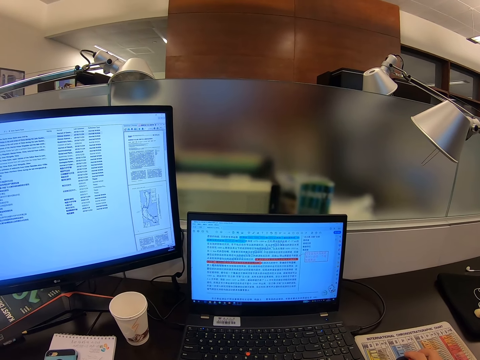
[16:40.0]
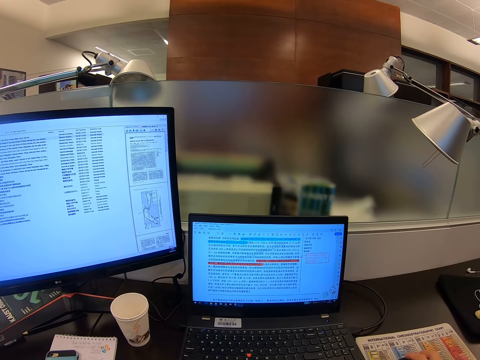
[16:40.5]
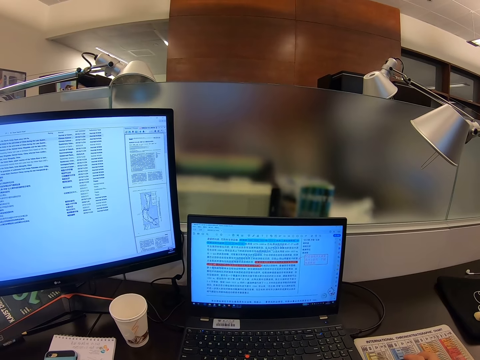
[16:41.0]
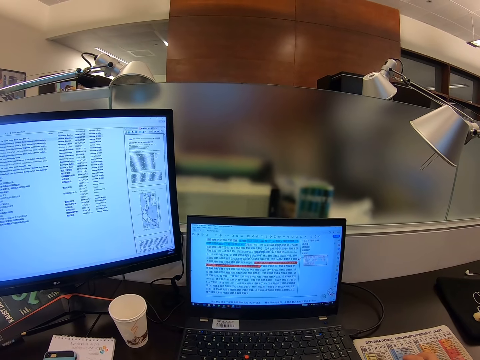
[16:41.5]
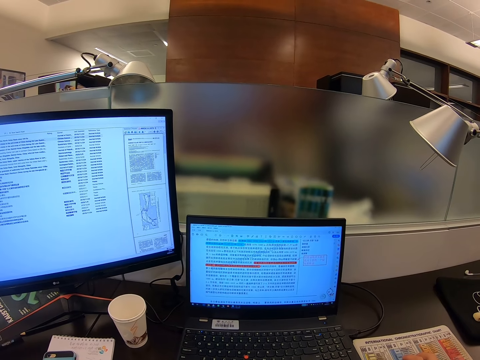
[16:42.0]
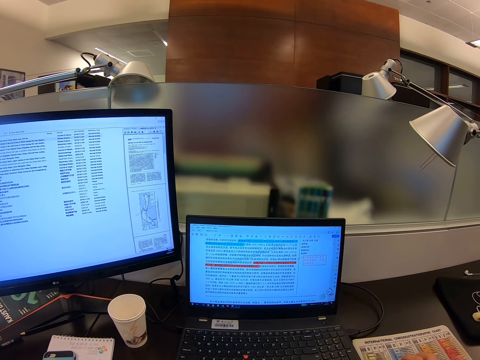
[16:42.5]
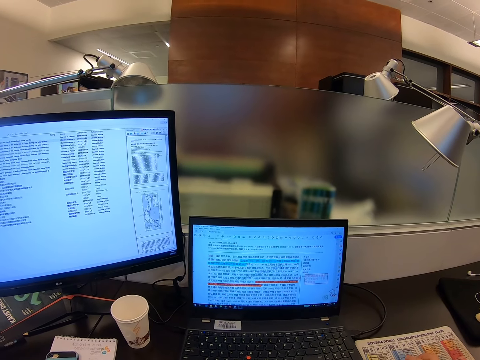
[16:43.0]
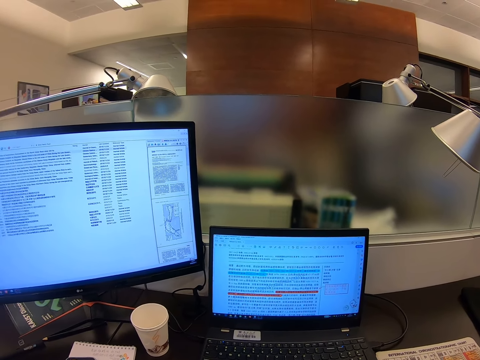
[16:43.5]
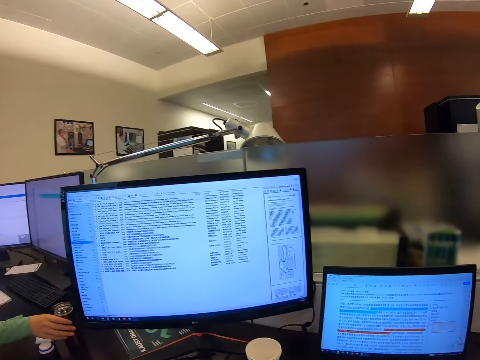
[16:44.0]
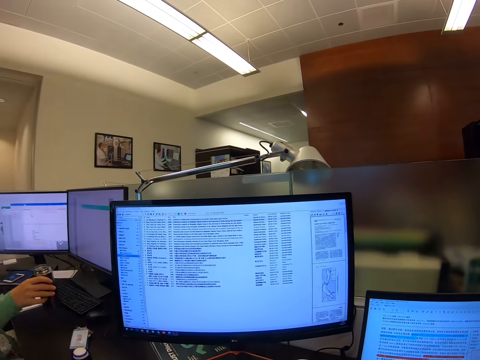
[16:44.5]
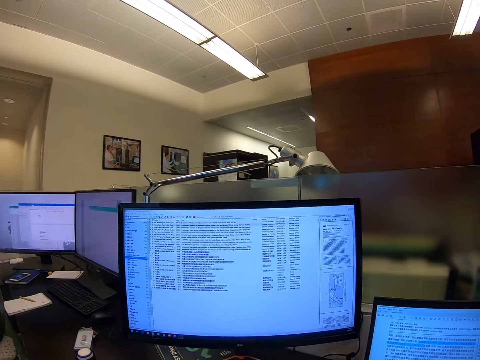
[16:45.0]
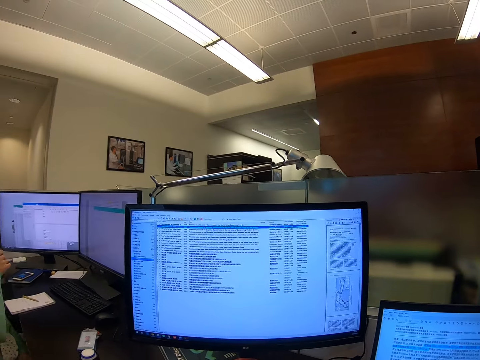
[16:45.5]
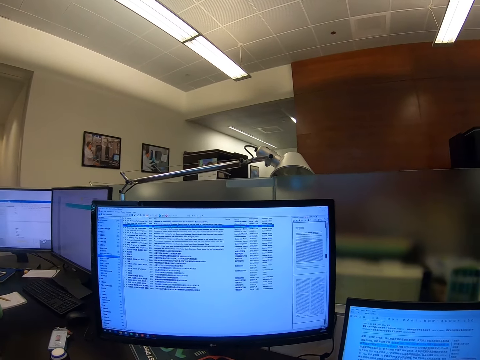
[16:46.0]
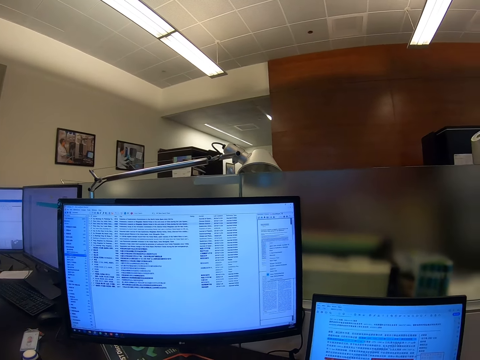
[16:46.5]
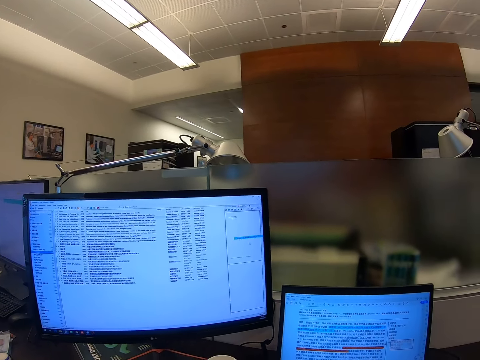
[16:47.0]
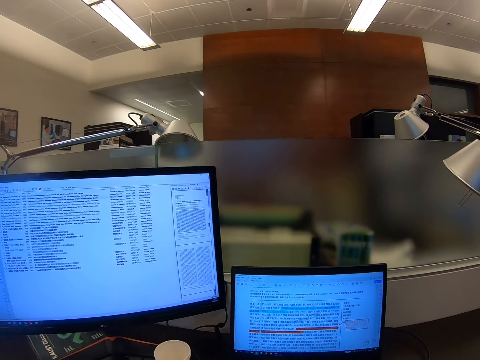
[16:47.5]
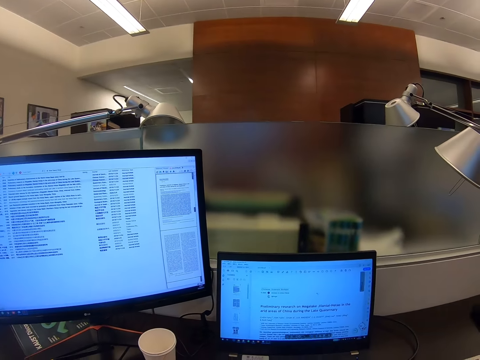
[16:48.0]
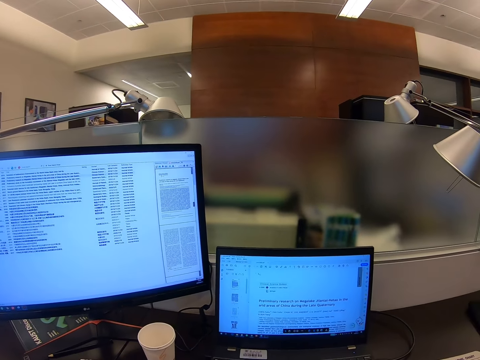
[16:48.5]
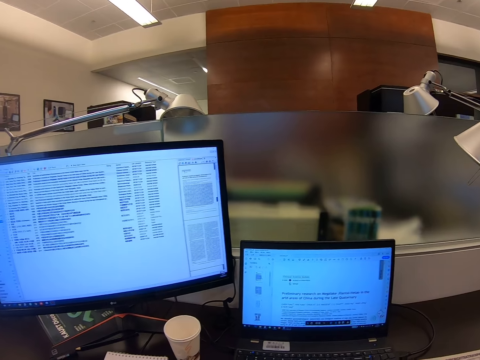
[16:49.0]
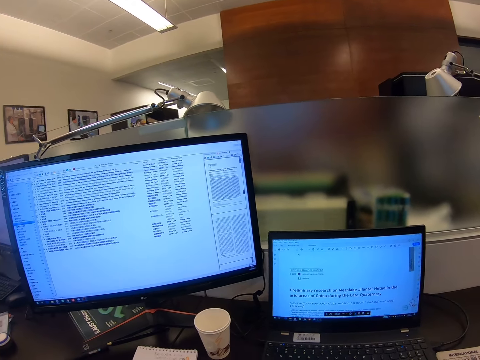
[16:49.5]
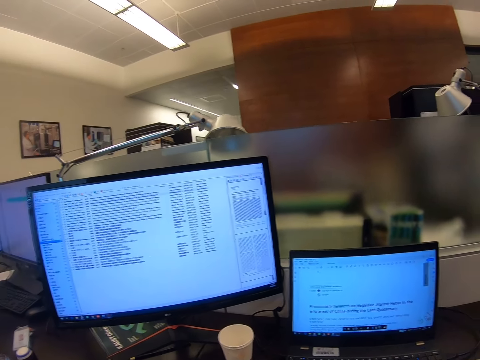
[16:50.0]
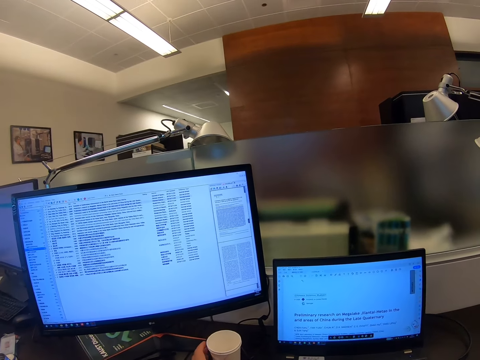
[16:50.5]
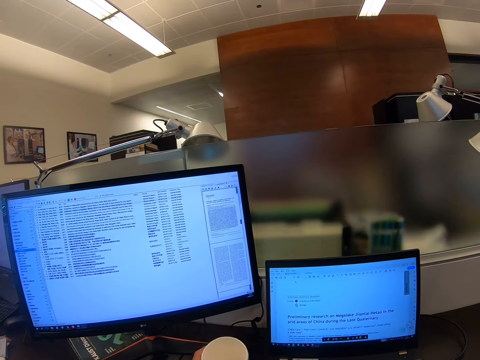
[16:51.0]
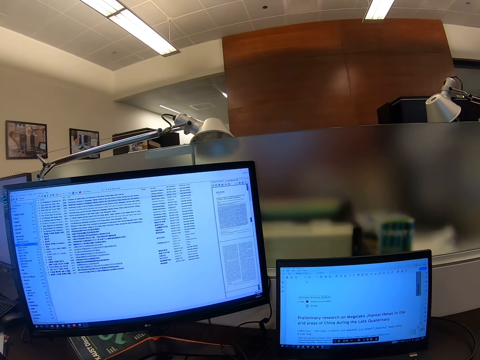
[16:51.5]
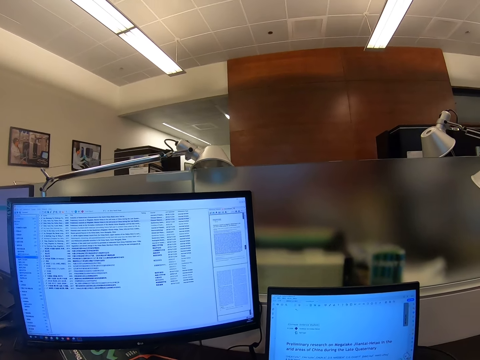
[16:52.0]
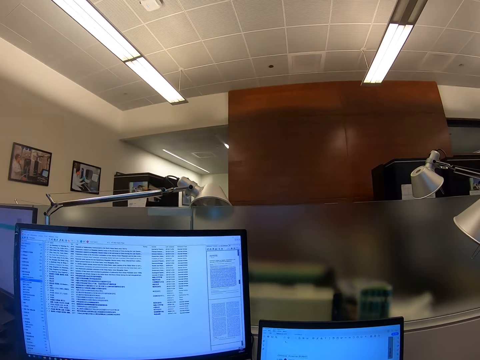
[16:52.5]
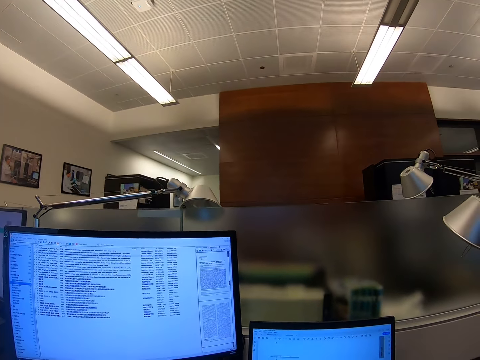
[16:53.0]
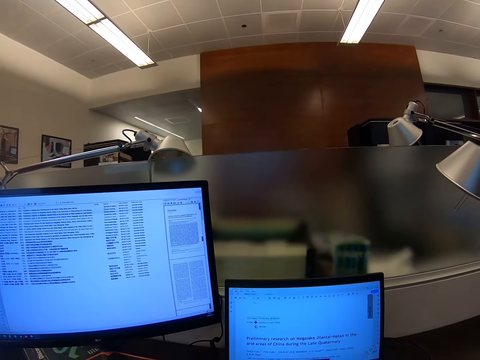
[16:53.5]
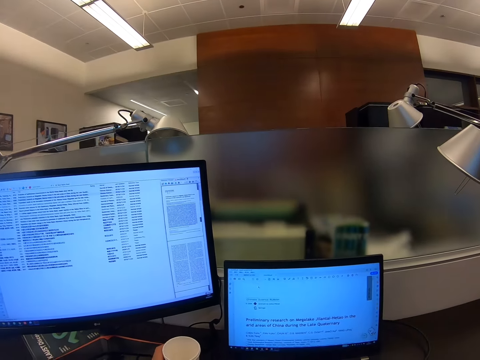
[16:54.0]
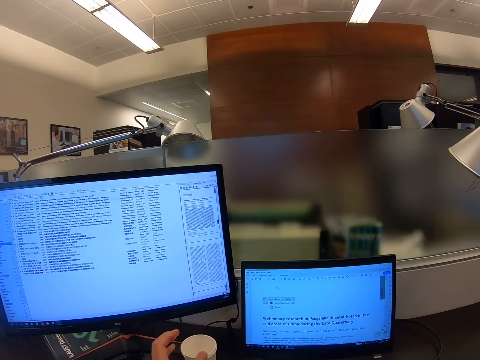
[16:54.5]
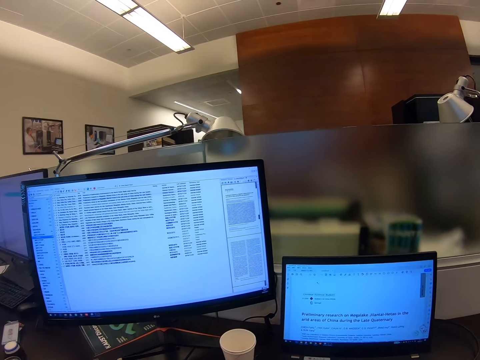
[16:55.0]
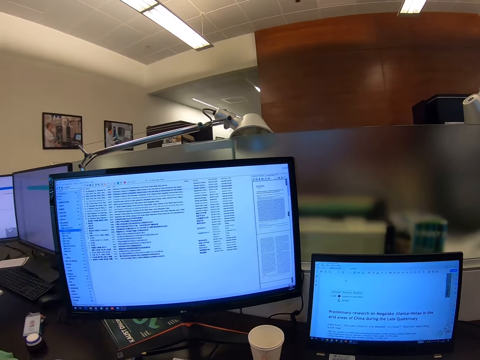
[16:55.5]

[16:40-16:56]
The camera wearer stares at a computer. They scroll the computer. They stare at the computer.

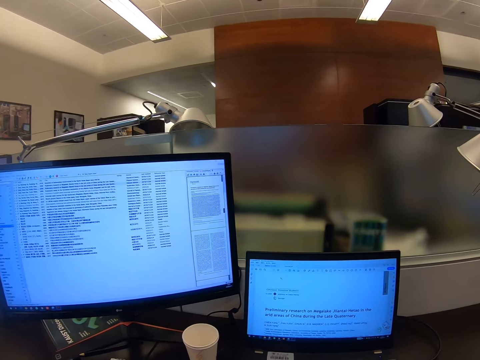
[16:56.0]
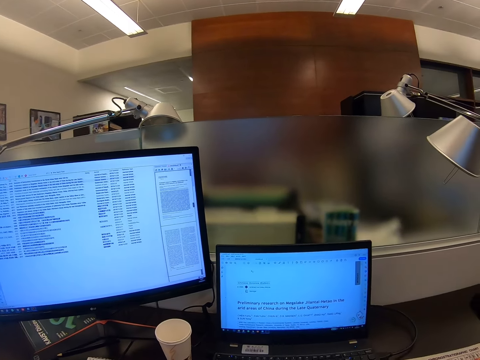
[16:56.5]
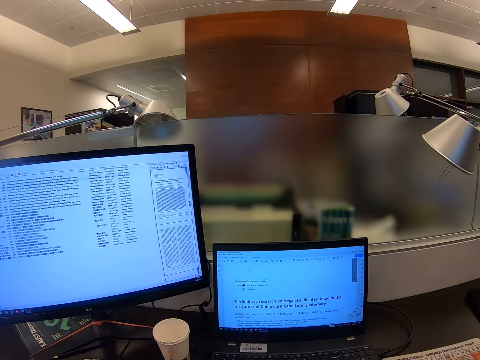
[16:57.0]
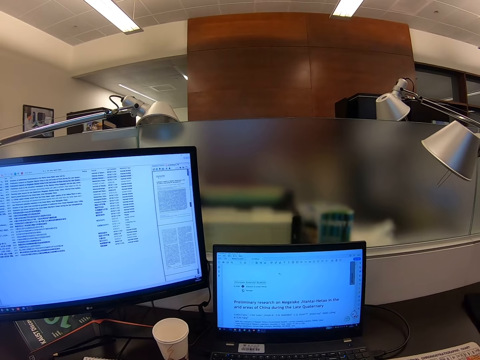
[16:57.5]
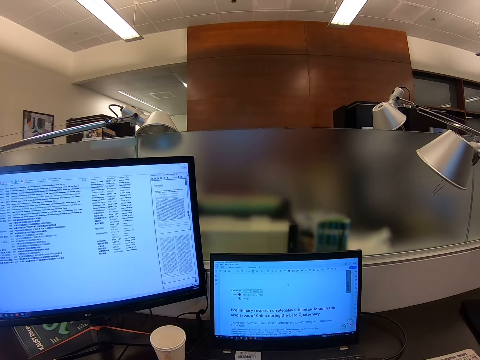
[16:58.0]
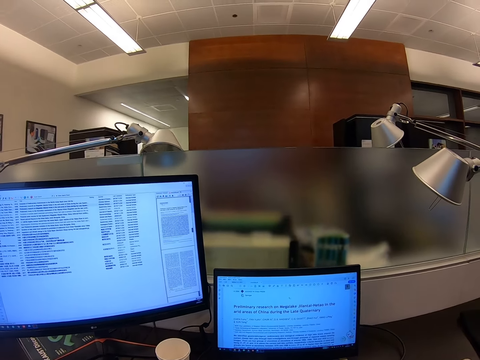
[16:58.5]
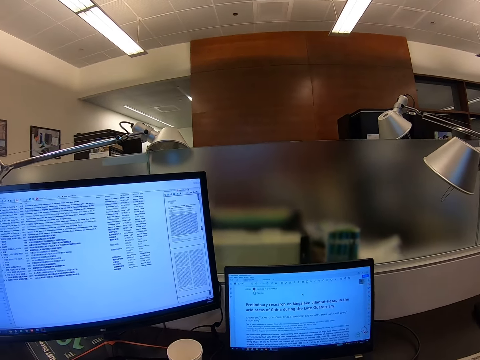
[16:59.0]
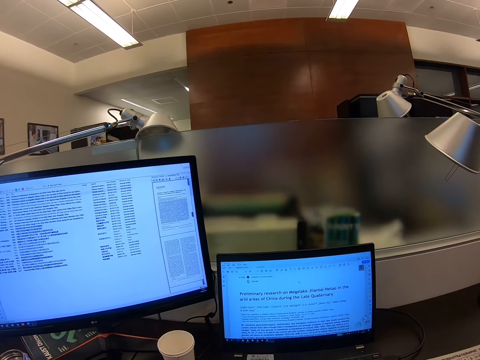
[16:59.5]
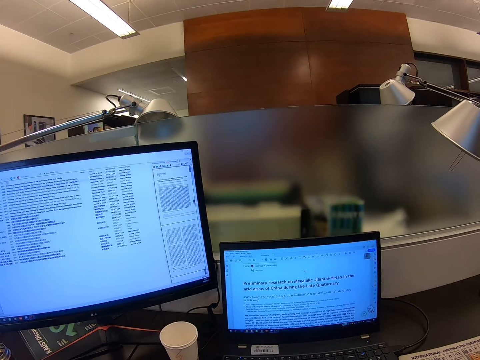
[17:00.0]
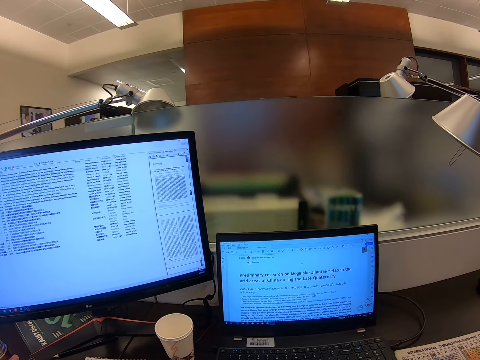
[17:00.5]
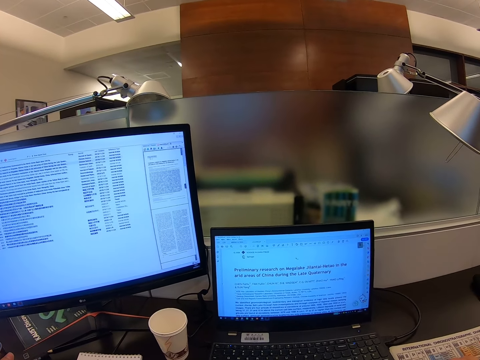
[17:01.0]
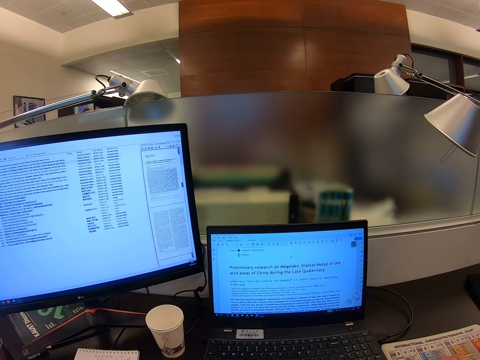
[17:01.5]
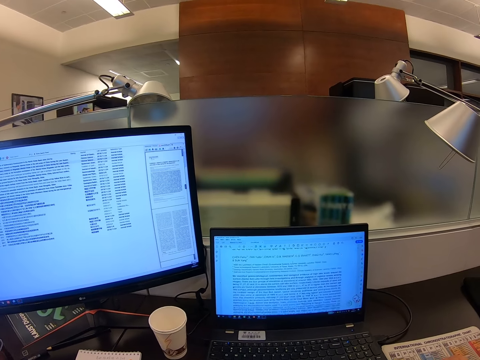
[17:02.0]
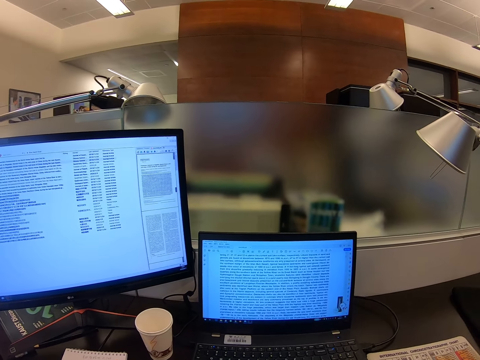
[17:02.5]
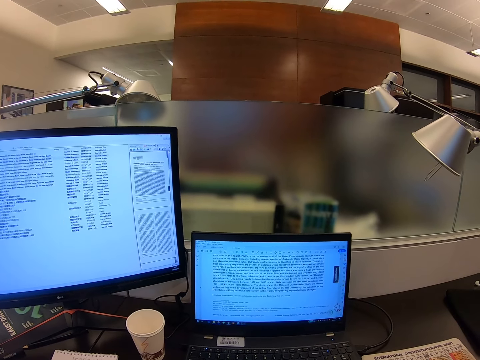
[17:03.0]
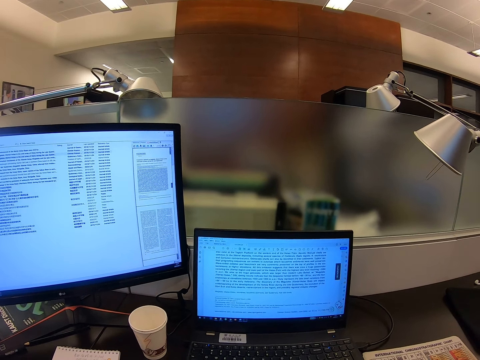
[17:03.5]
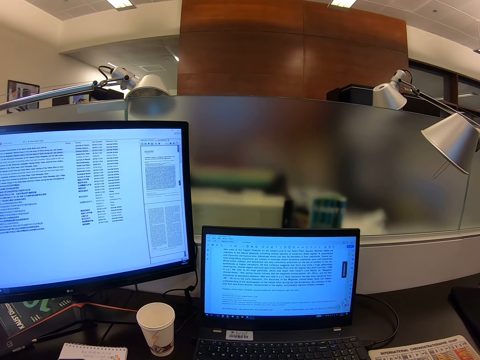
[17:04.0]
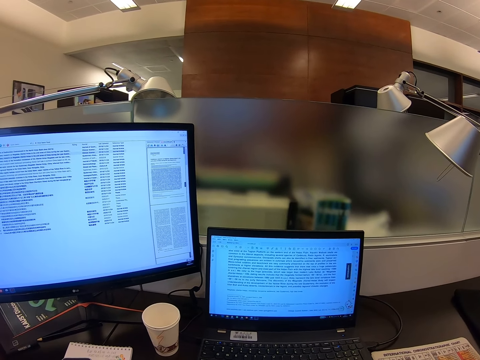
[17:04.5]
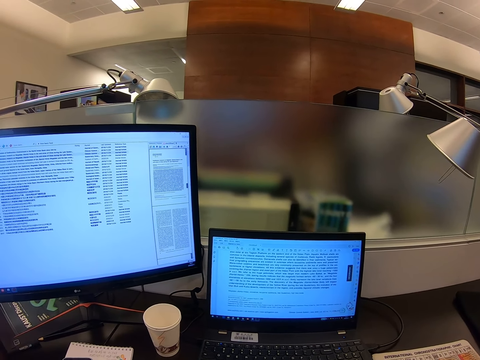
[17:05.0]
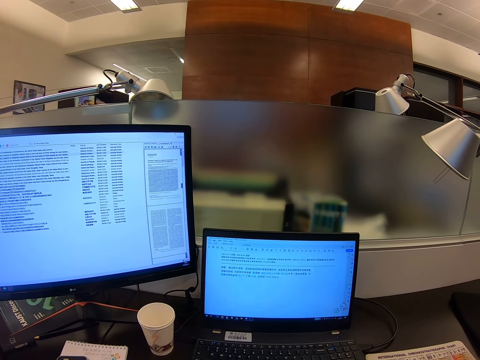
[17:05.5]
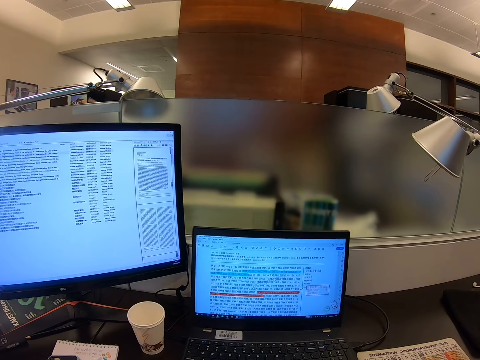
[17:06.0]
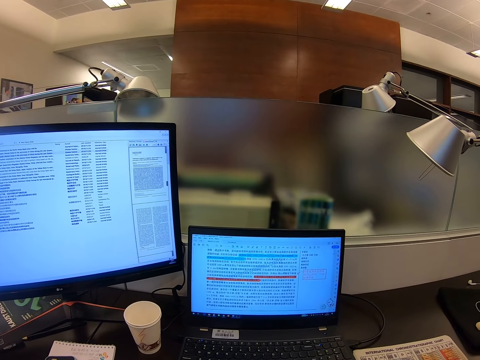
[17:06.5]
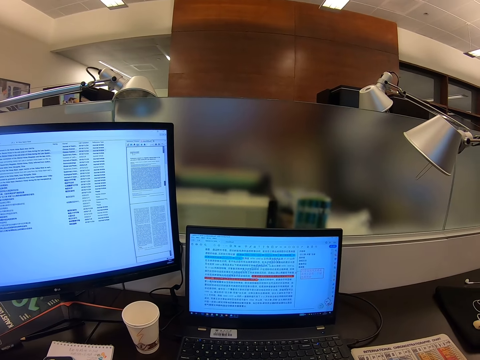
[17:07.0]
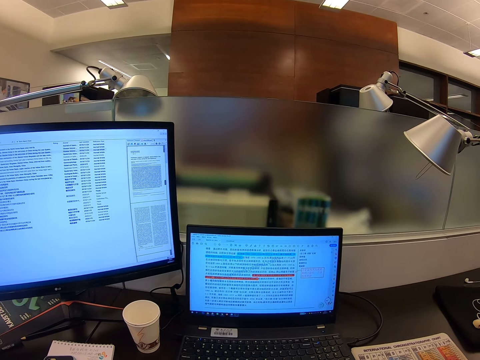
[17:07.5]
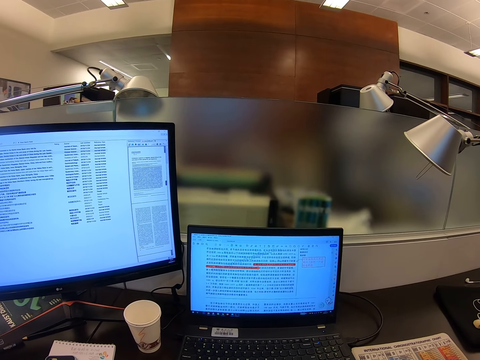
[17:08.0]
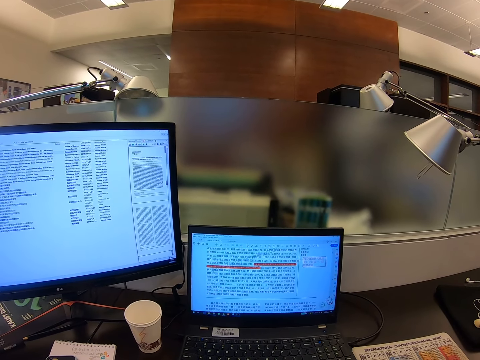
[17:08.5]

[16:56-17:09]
The camera wearer scrolls a computer.
